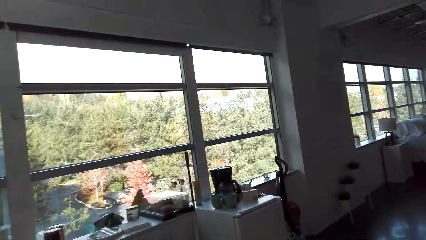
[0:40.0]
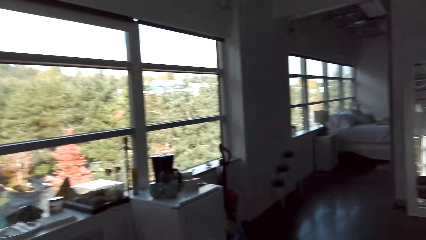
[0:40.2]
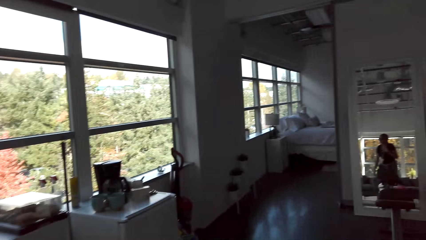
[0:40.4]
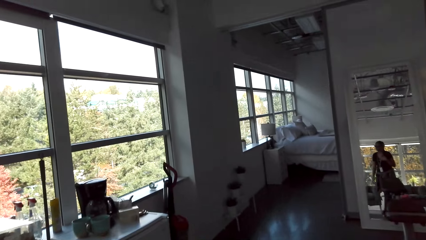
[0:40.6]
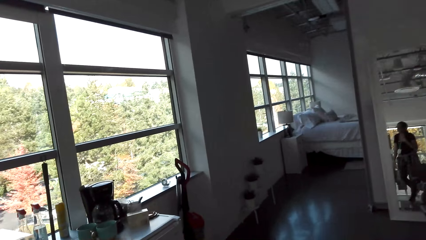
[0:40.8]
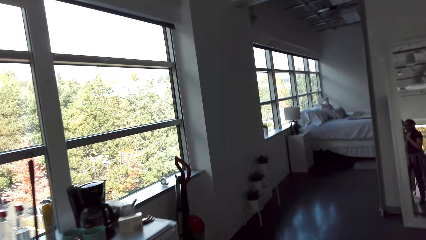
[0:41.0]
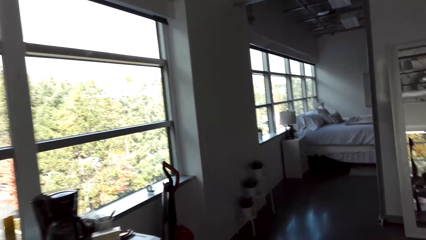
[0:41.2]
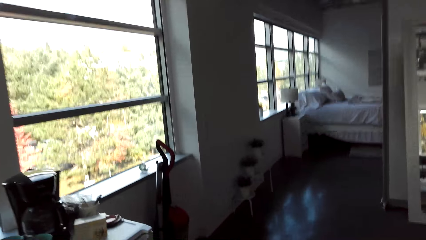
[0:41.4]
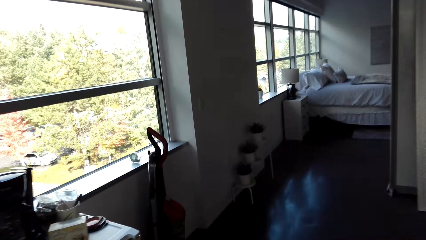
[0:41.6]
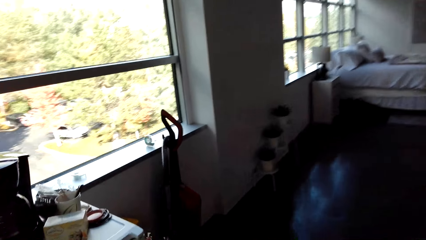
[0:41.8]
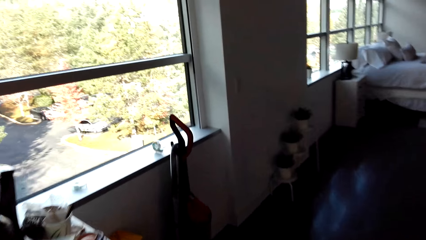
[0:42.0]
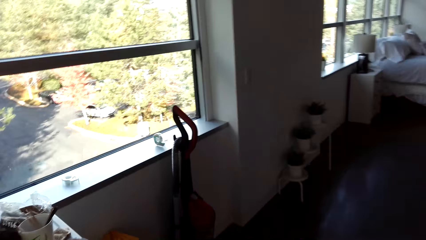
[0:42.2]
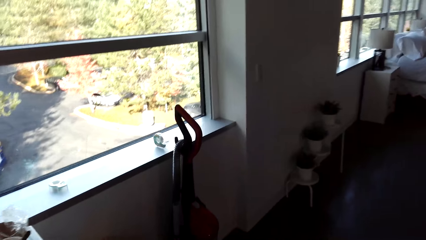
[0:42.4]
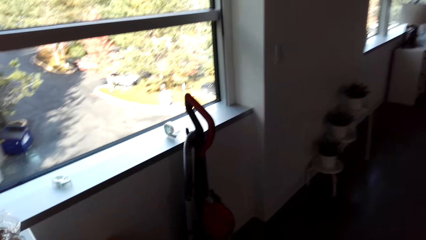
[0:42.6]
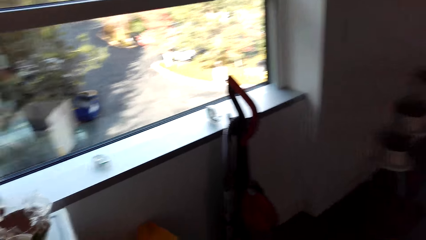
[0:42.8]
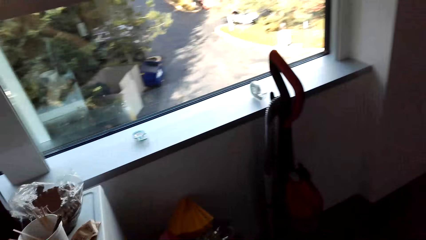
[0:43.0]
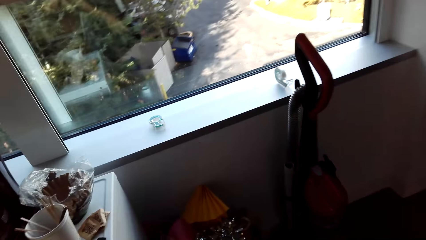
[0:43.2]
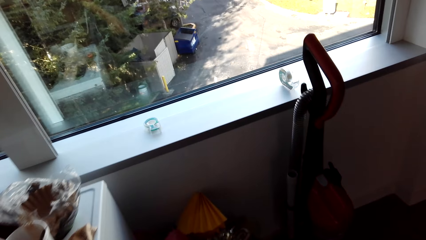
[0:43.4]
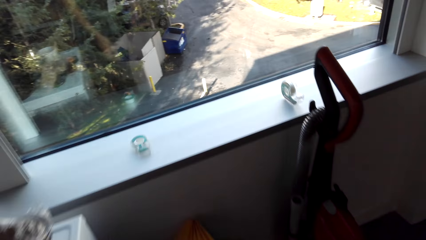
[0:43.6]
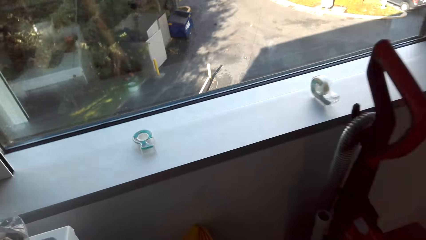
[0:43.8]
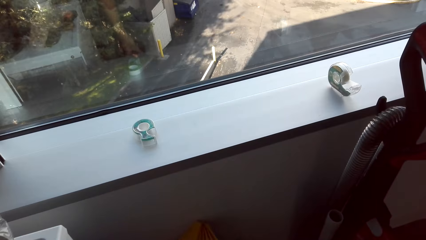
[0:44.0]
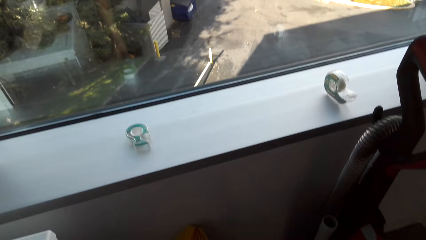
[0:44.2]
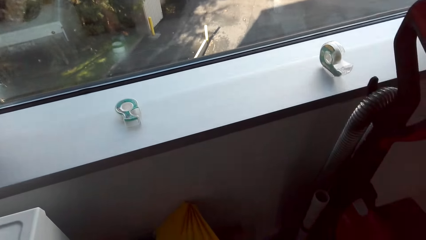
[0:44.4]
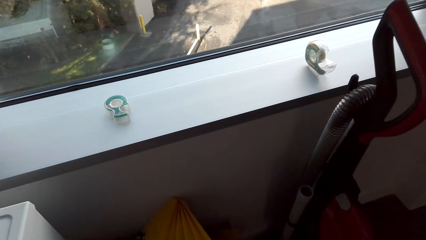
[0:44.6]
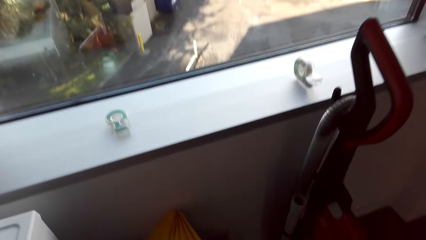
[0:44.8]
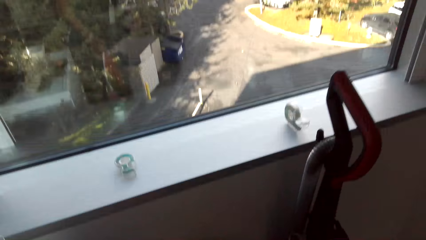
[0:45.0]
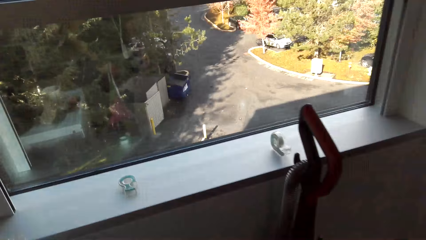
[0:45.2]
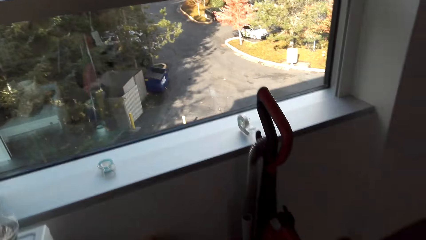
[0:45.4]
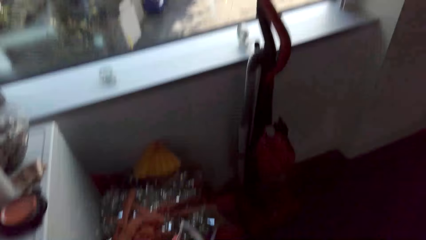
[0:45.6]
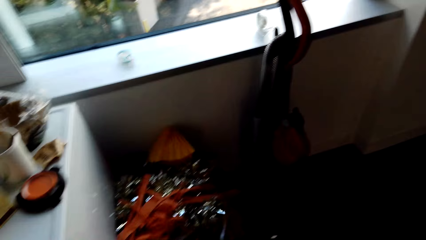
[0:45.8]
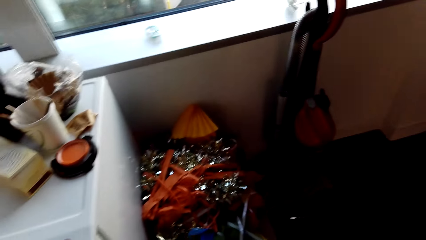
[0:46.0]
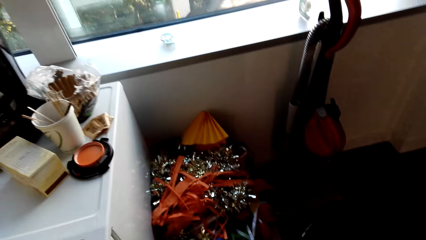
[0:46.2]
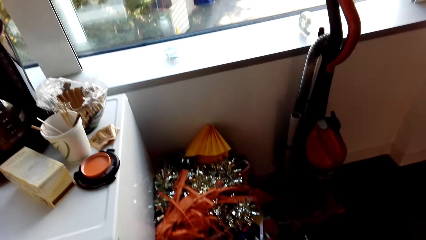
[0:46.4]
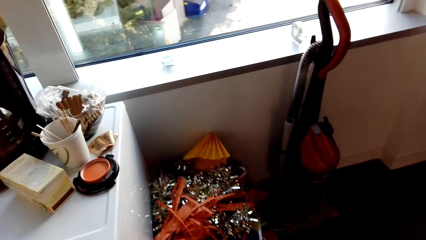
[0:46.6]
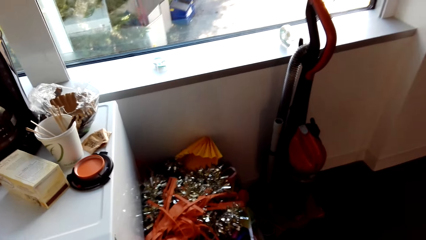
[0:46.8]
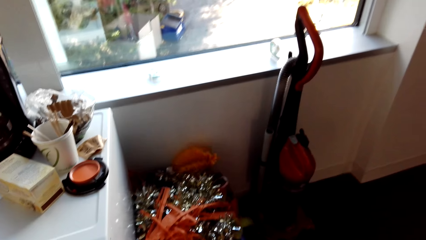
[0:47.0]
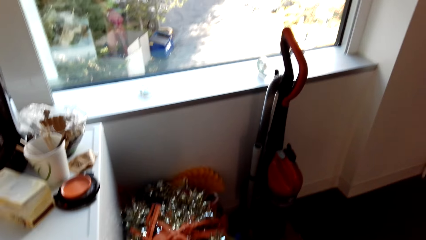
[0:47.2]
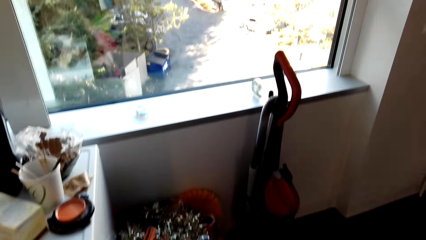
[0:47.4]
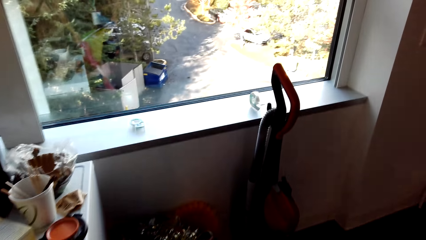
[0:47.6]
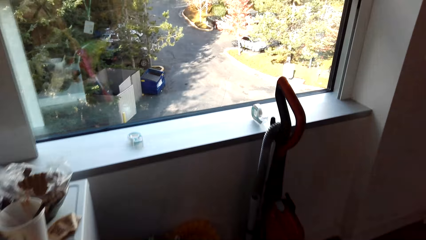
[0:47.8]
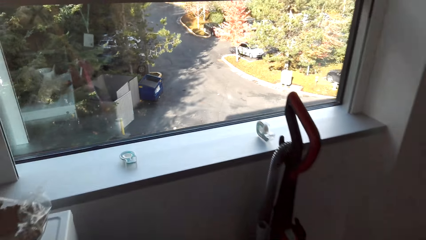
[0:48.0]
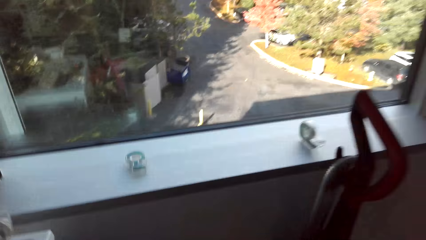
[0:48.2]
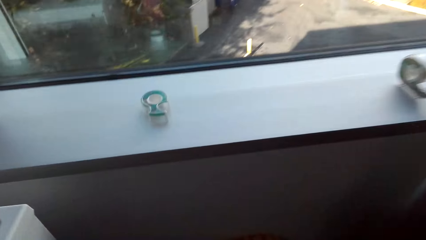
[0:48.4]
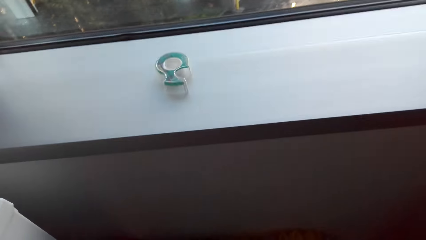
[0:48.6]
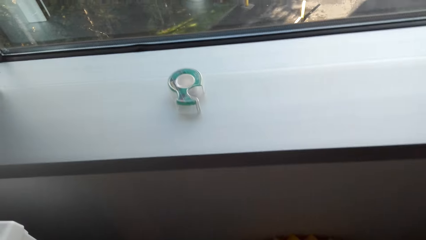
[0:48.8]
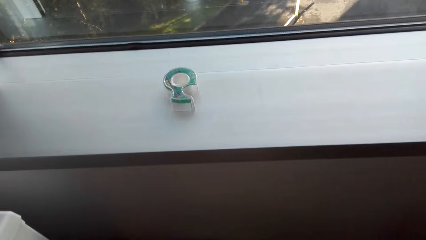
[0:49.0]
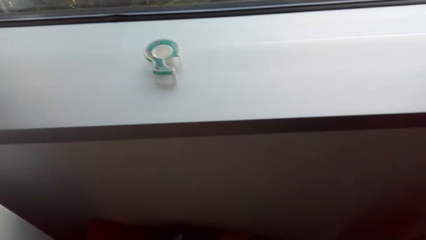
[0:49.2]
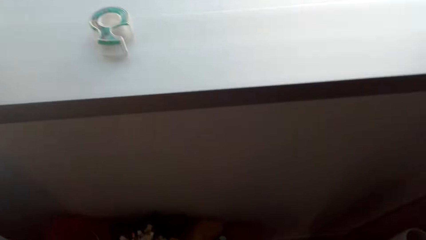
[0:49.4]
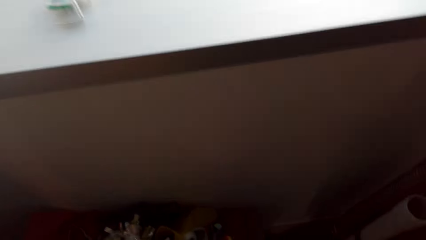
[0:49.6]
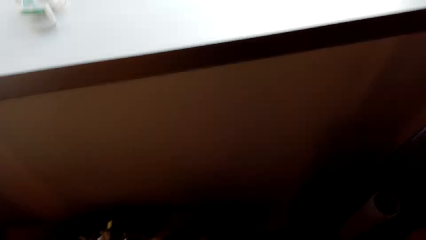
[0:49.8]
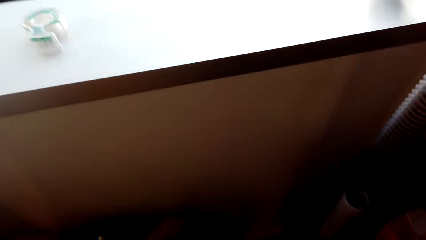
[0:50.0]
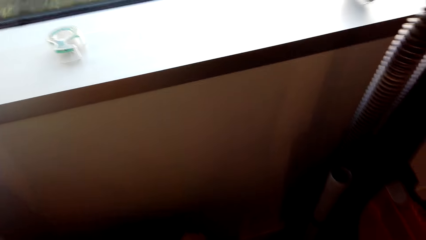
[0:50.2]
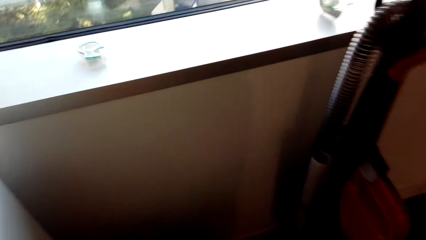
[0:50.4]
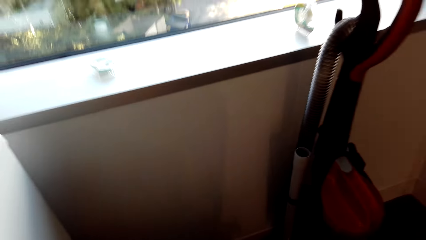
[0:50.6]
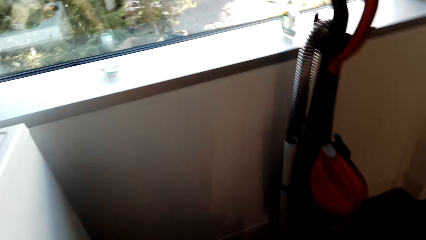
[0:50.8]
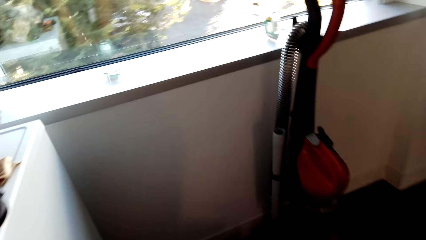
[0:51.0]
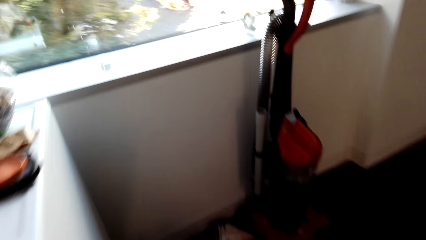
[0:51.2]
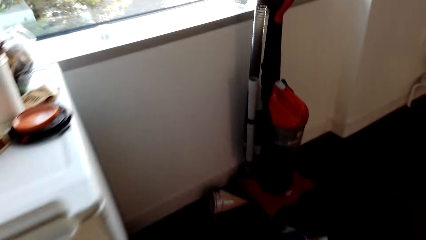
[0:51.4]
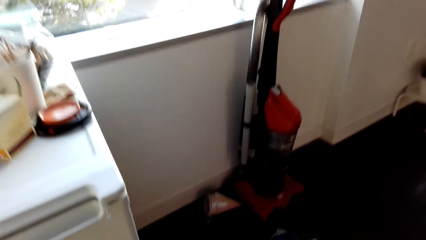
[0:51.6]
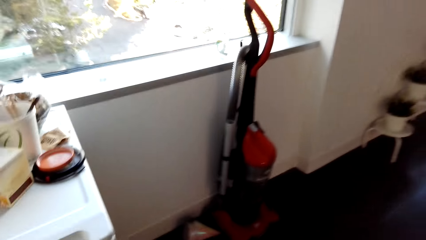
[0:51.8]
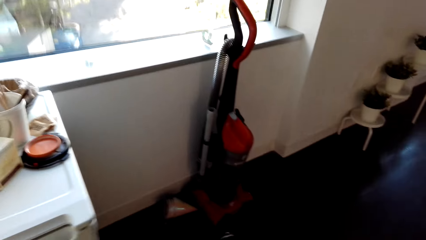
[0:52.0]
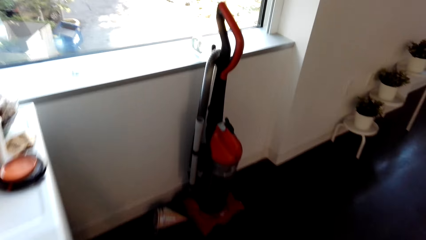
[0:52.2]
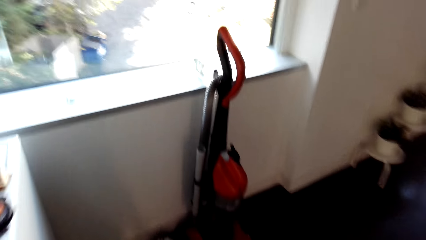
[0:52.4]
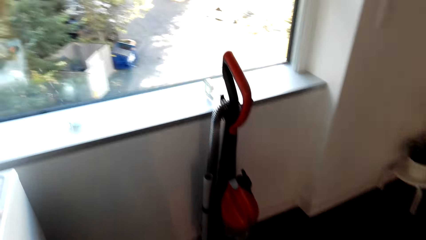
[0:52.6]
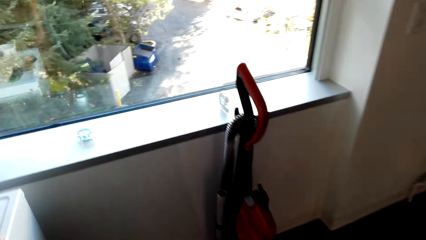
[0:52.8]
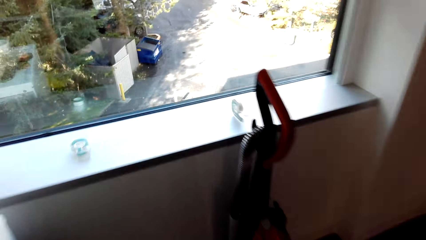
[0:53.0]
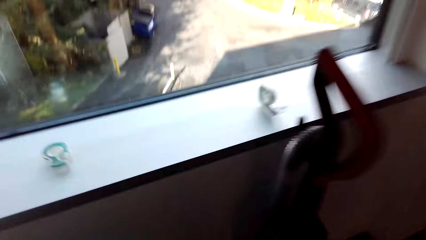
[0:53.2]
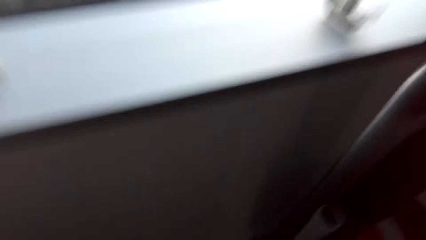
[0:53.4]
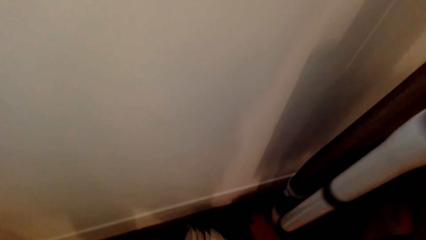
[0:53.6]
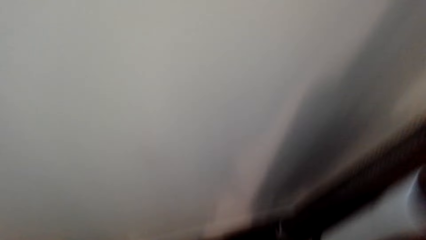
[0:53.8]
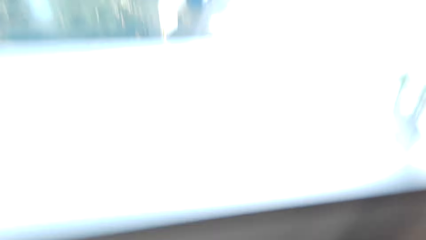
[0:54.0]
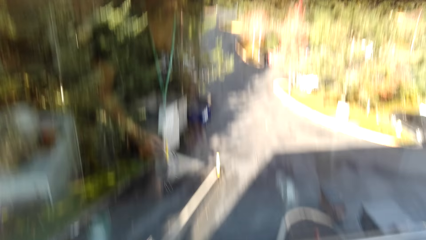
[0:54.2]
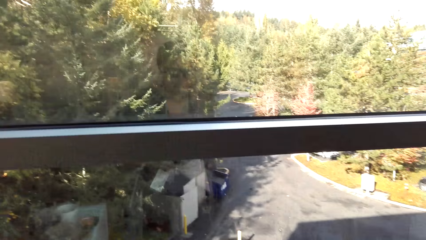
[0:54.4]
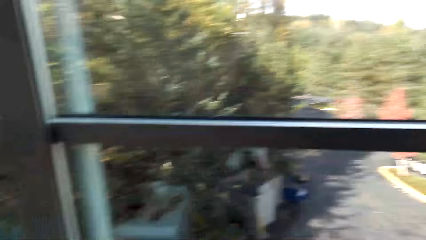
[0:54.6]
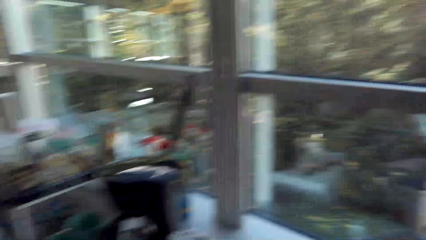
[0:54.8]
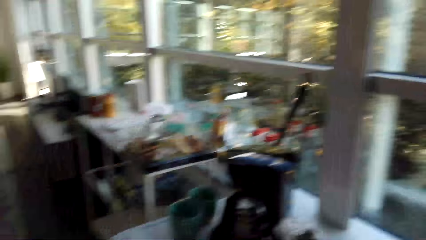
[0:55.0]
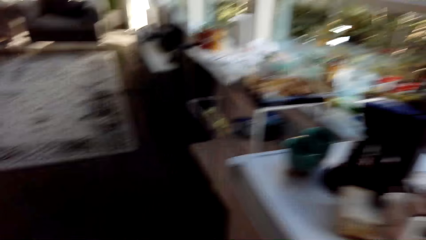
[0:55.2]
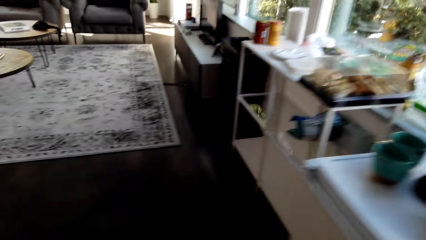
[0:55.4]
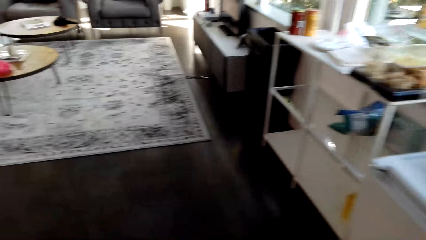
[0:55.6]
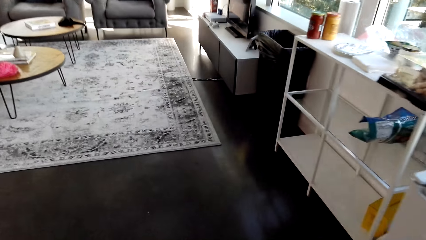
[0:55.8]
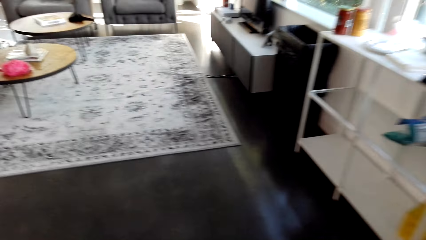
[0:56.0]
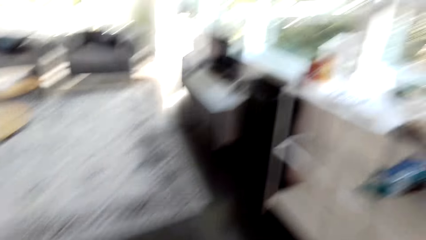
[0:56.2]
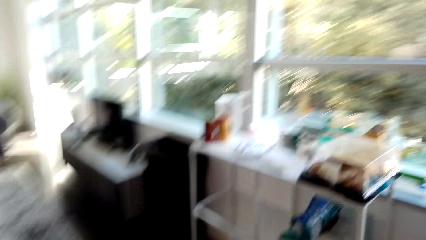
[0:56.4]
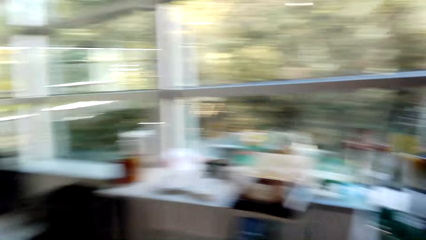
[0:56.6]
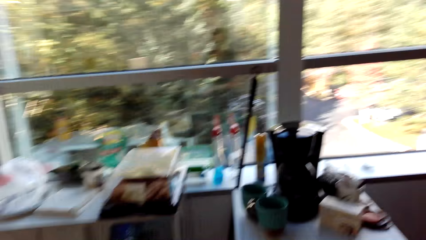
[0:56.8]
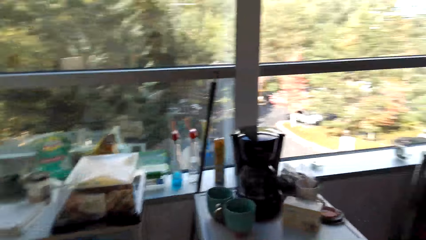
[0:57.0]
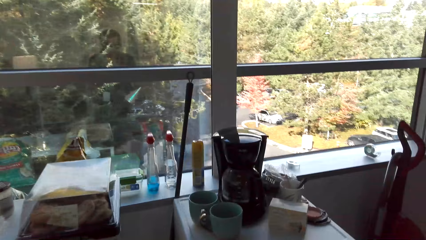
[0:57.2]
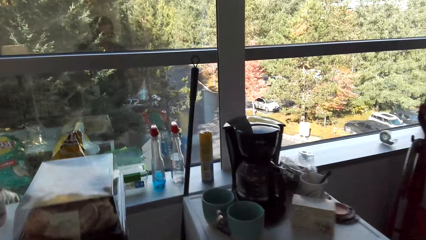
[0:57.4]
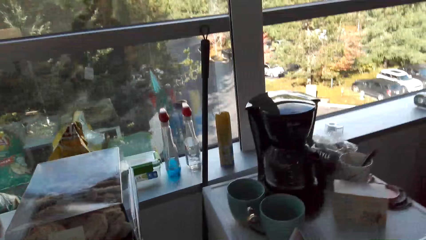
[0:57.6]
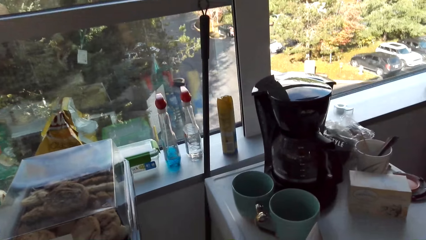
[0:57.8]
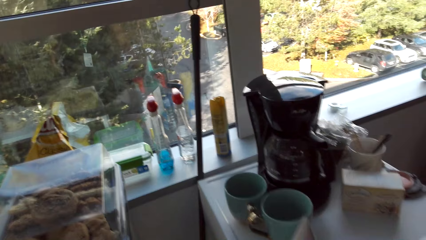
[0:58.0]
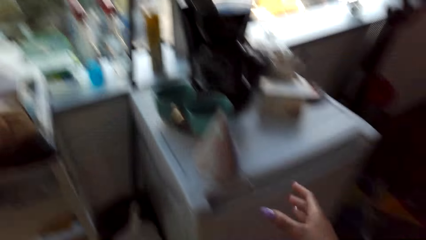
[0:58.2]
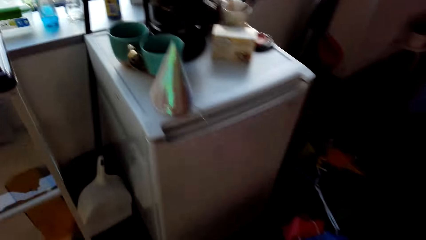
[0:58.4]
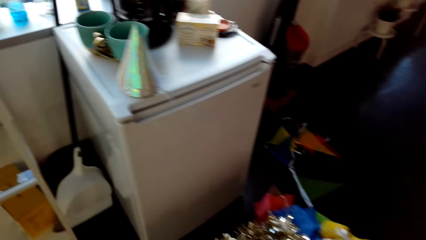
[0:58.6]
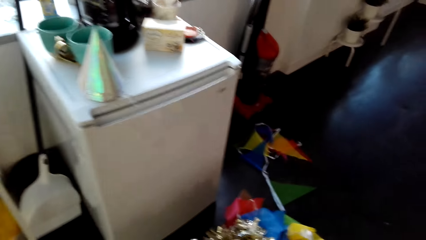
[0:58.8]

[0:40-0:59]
The camera wearer walks around. They pull a box of decoration. They walk around the room.
